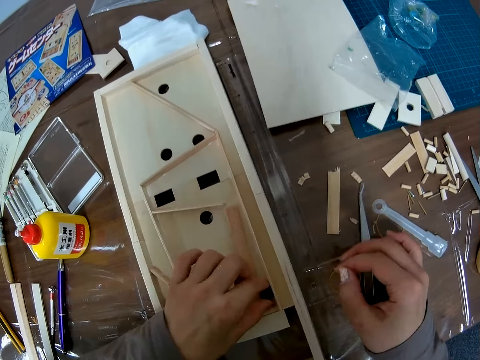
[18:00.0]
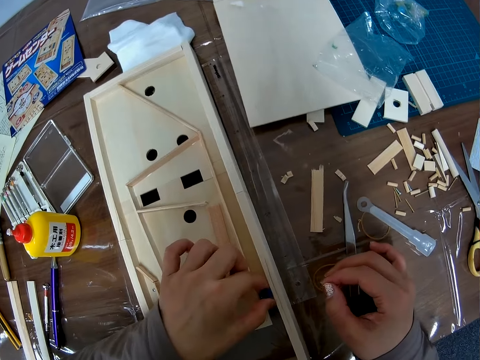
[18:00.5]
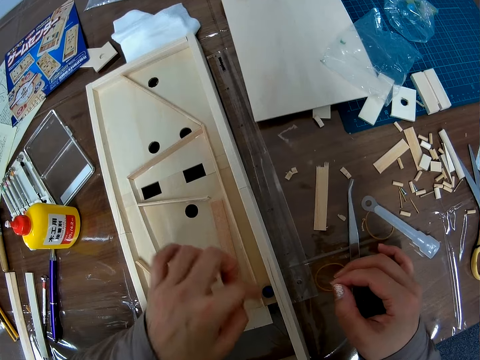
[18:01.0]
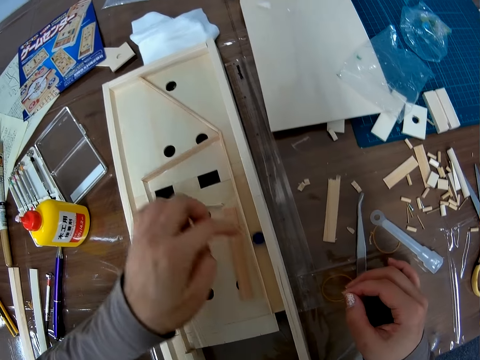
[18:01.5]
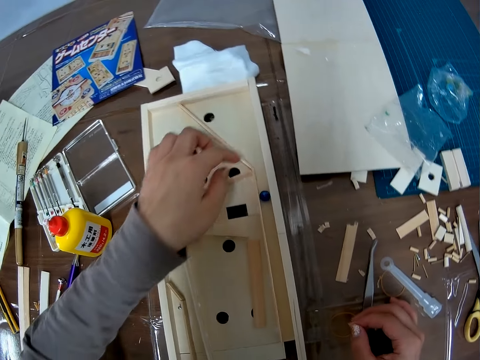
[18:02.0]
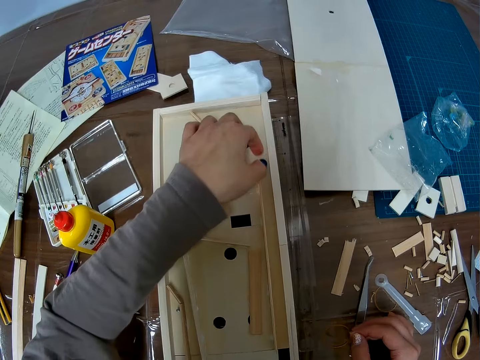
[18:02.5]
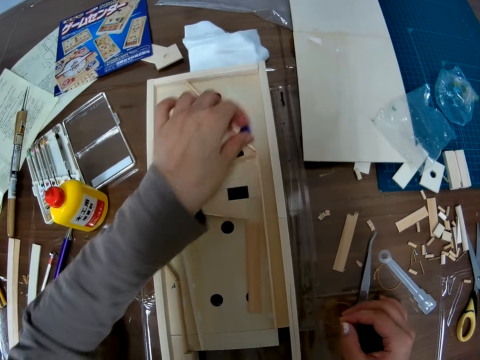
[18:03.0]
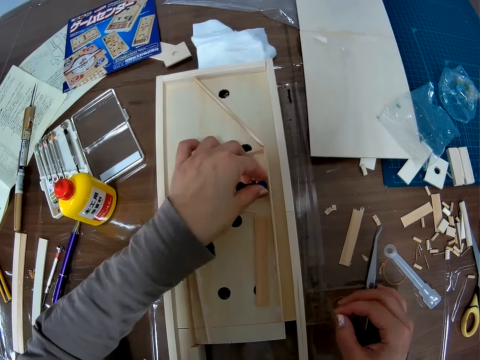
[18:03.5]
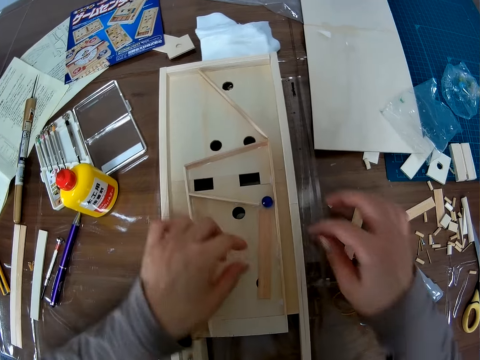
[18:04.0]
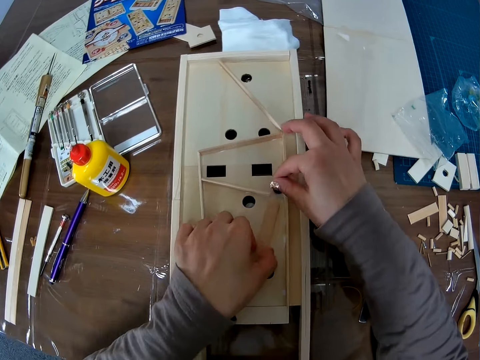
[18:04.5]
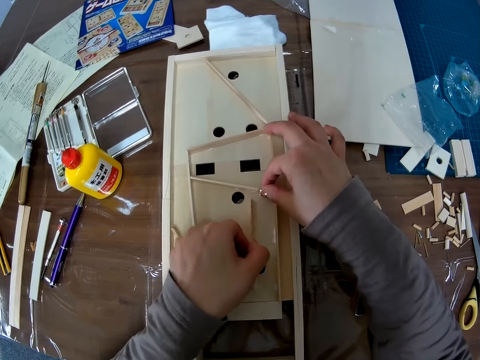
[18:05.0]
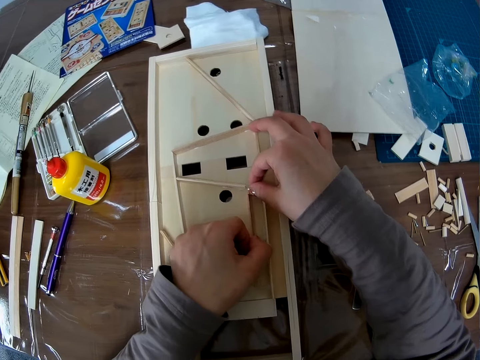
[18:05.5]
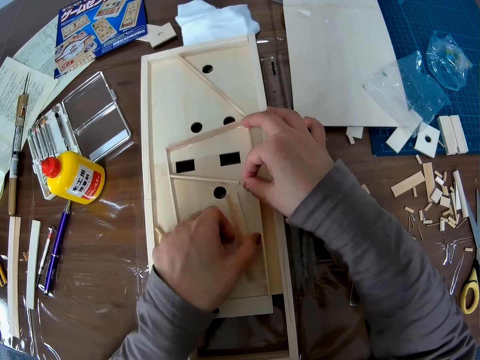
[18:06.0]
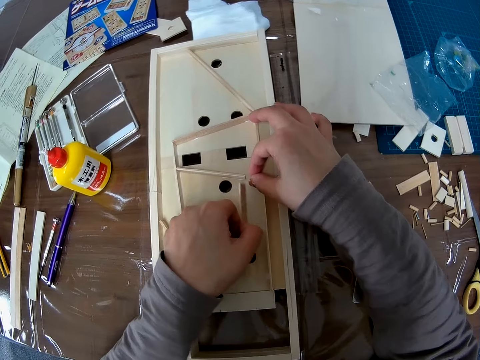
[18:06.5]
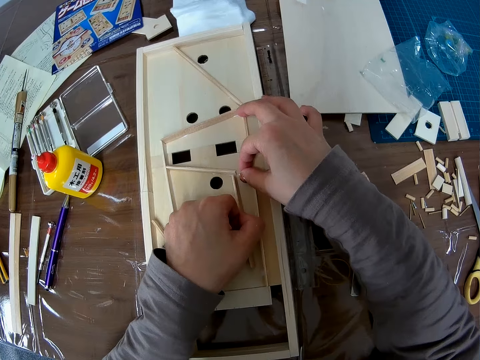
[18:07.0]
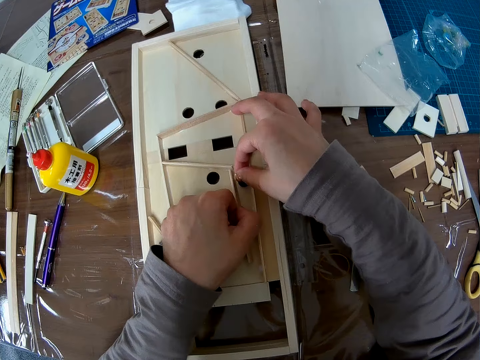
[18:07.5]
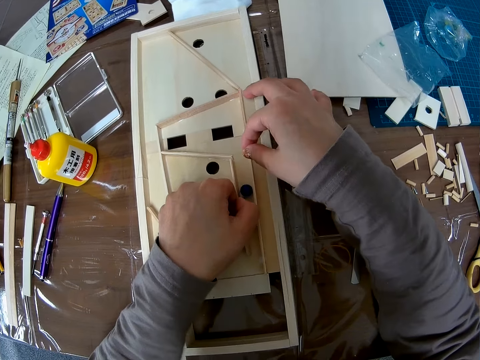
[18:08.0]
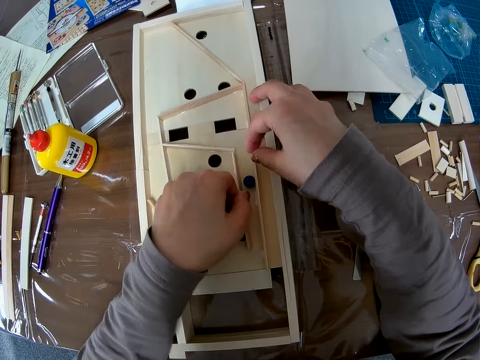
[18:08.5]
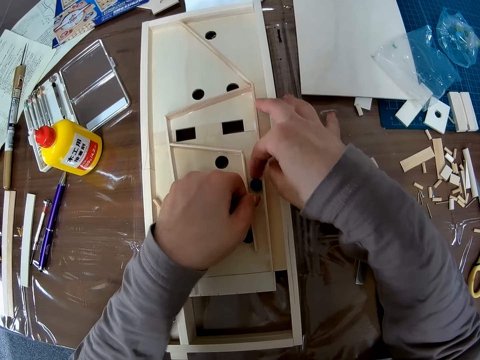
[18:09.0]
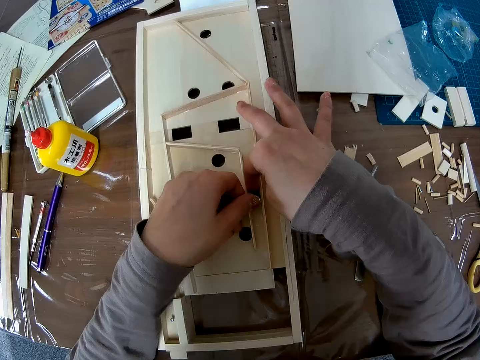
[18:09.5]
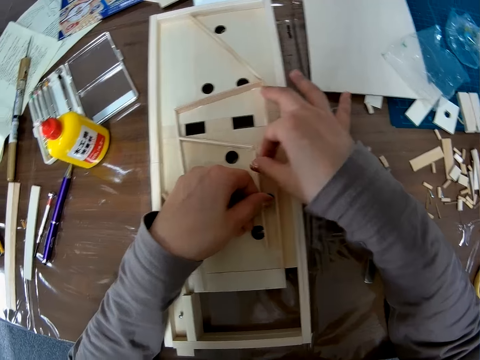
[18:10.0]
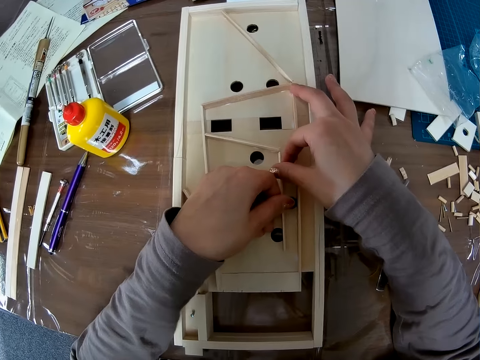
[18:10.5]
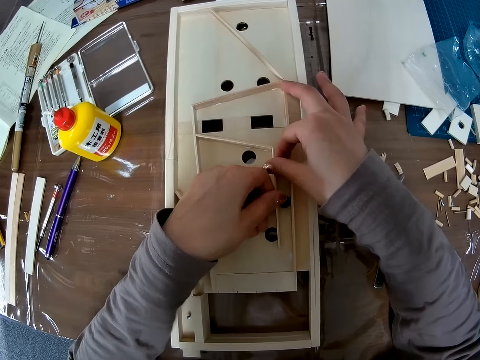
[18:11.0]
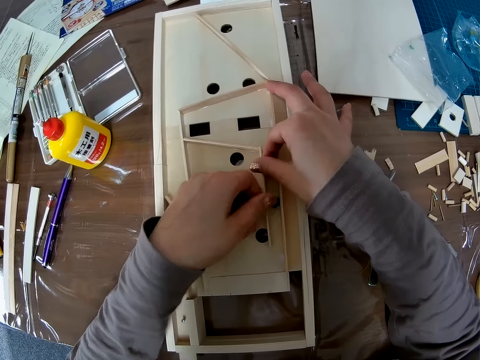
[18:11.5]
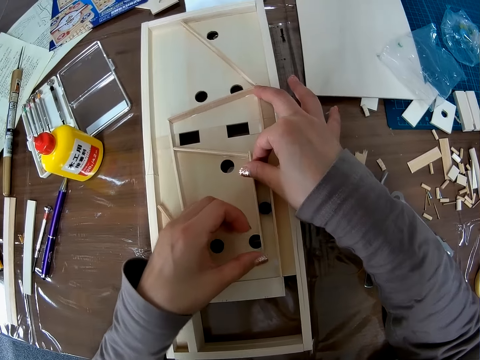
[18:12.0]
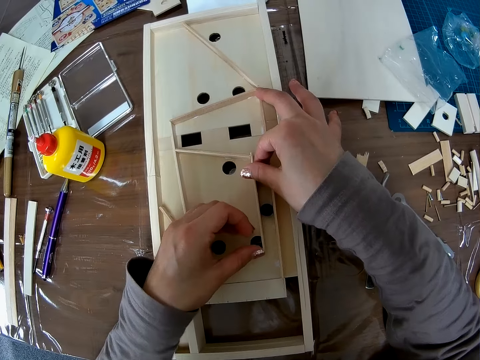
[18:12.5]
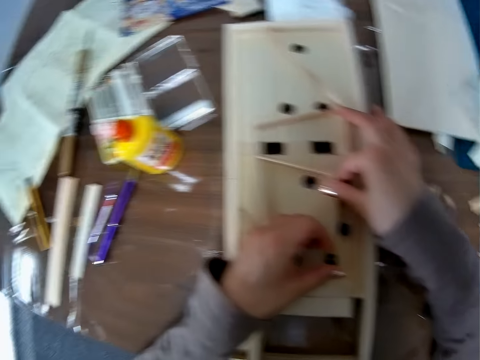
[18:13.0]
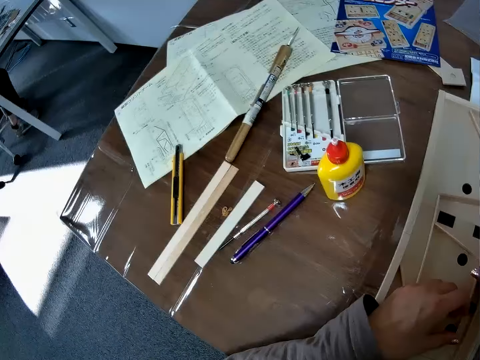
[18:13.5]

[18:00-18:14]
The camera wearer picks the glass marble. They strike the glass marble on the pucket game board craft. They pick the glass marble. They place the glass marble on the pucket game board craft. They adjust the wooden craft on the pucket game board craft. They strike the glass marble on the pucket game board craft. They pass a crystal stone in the piece of wood in the wooden craft. They adjust the wooden craft on the pucket game board craft.

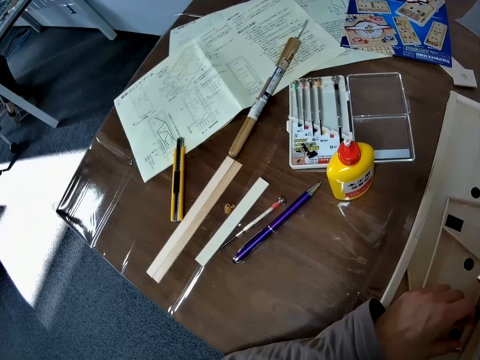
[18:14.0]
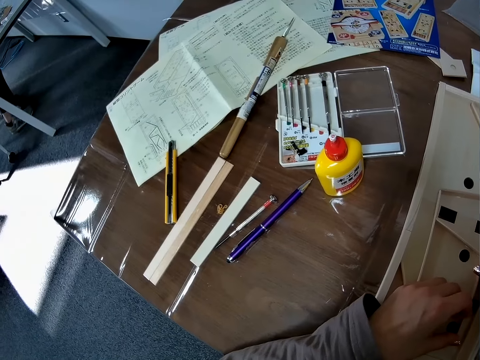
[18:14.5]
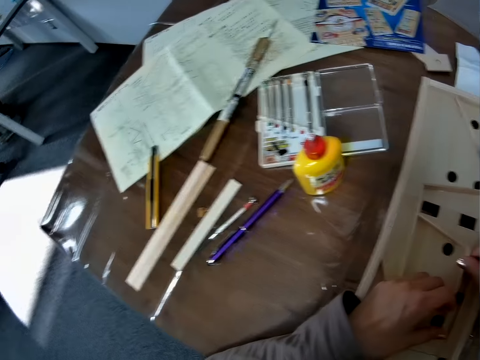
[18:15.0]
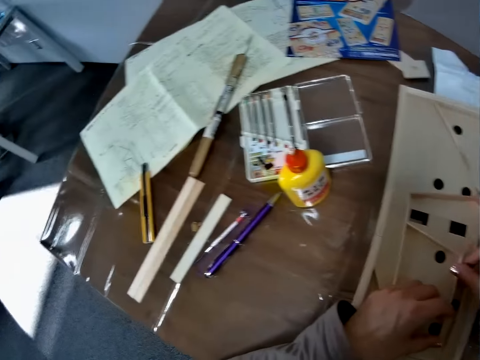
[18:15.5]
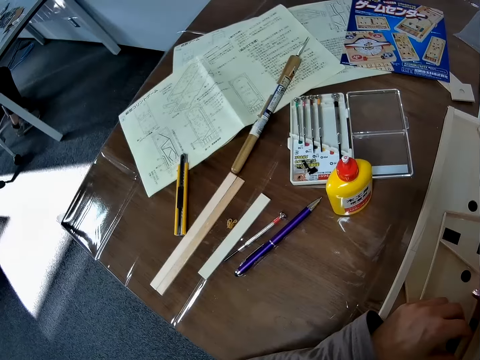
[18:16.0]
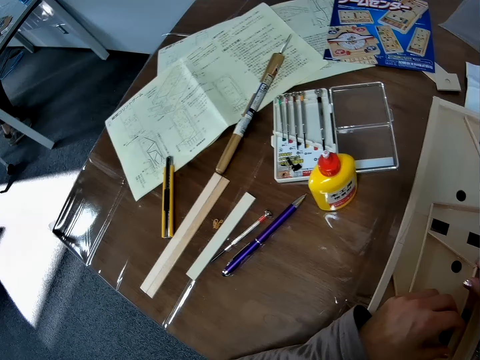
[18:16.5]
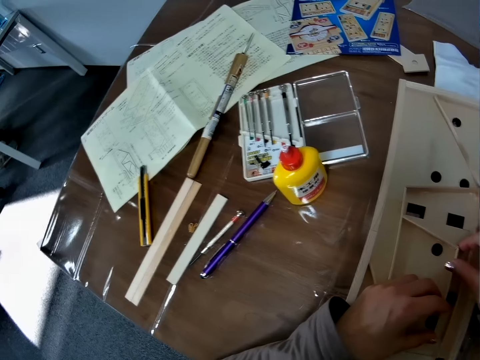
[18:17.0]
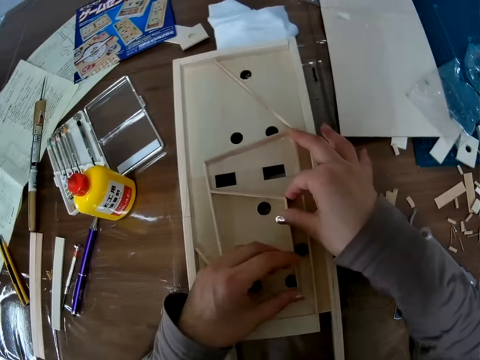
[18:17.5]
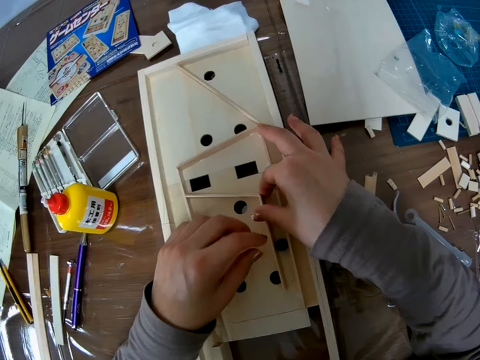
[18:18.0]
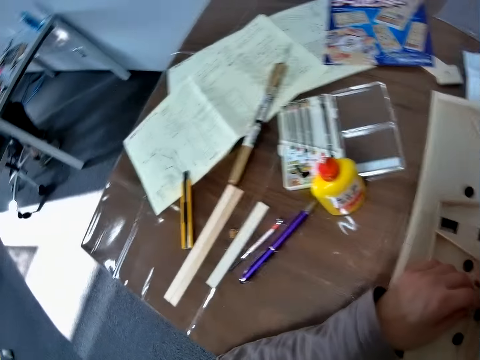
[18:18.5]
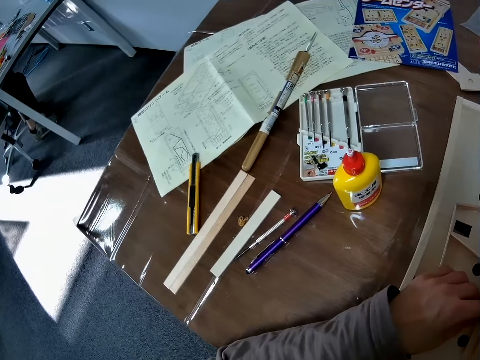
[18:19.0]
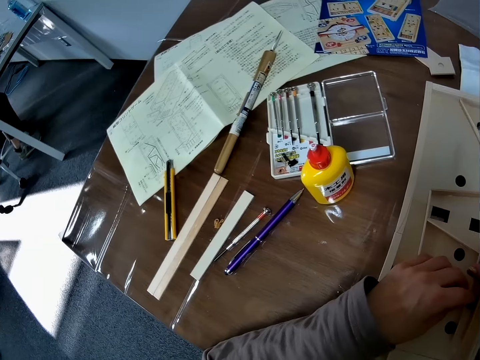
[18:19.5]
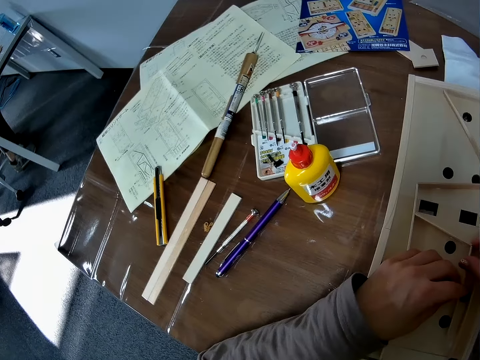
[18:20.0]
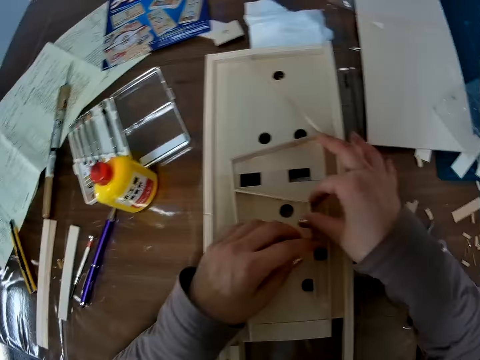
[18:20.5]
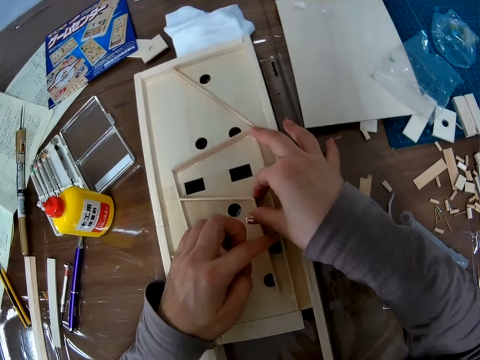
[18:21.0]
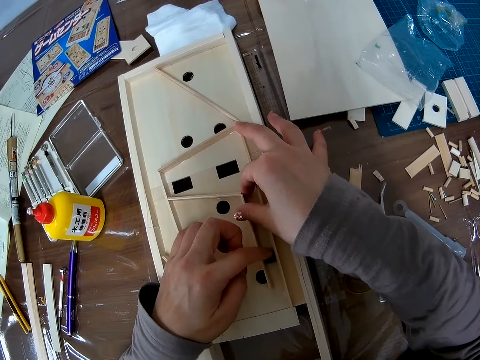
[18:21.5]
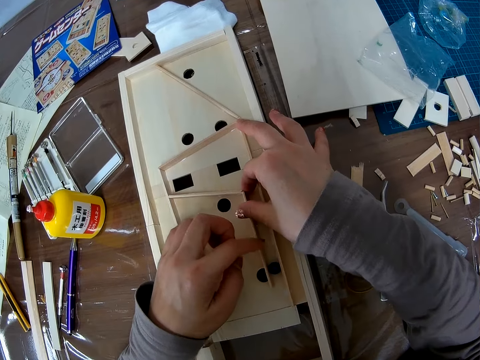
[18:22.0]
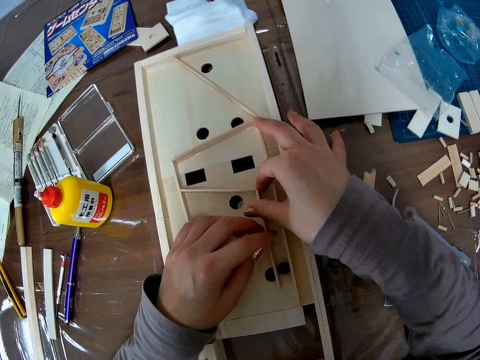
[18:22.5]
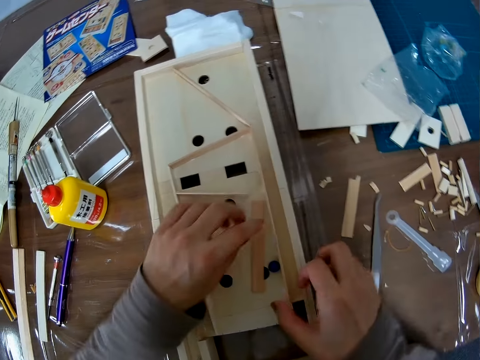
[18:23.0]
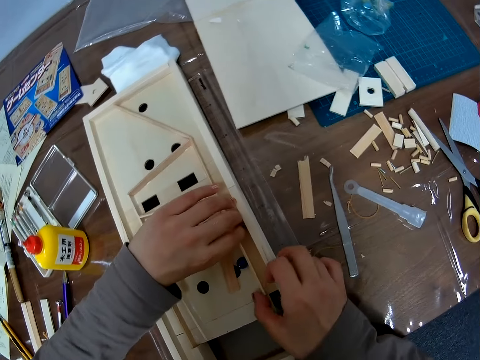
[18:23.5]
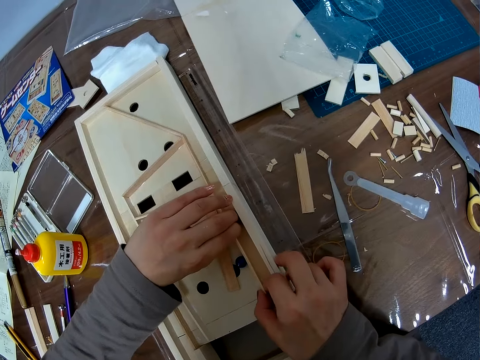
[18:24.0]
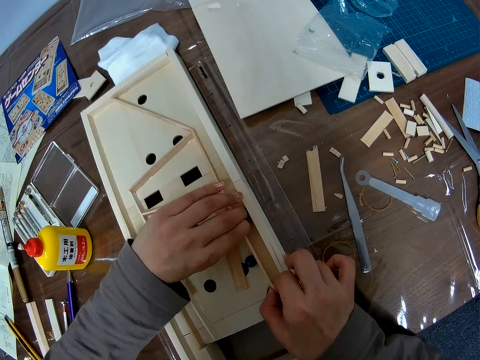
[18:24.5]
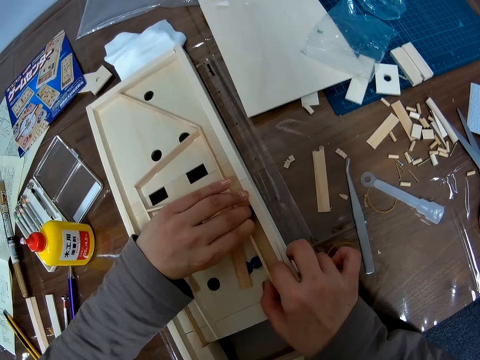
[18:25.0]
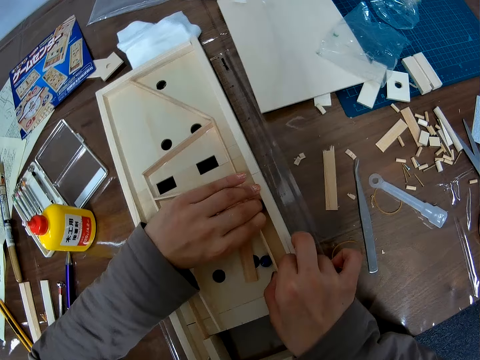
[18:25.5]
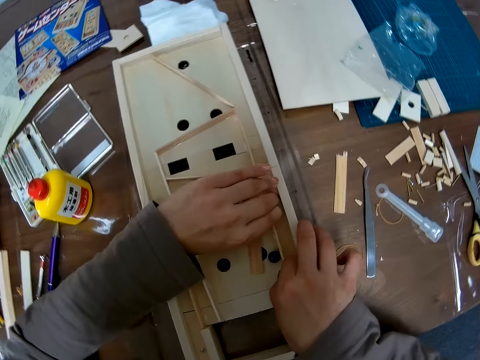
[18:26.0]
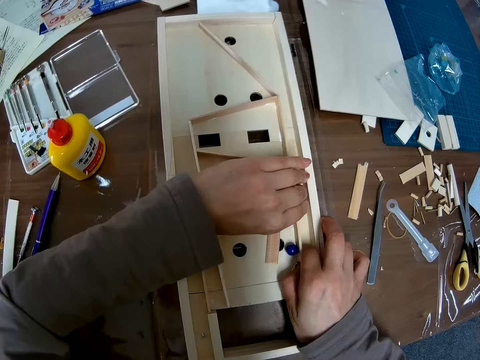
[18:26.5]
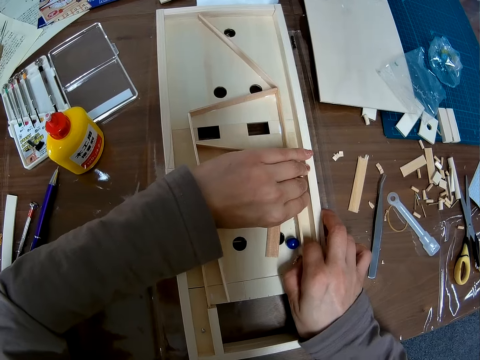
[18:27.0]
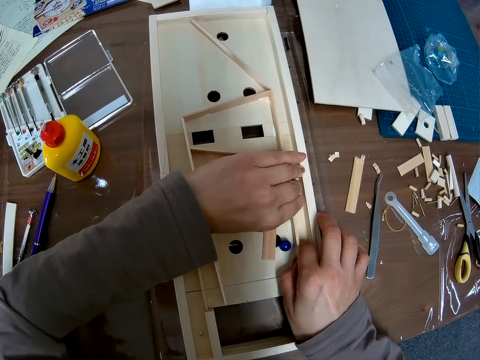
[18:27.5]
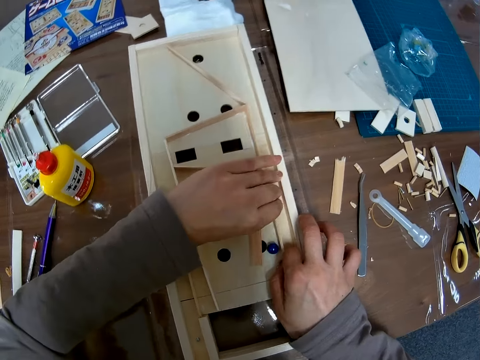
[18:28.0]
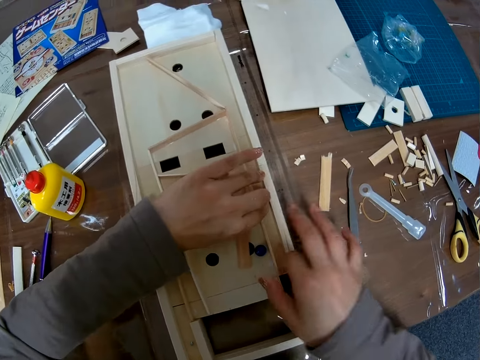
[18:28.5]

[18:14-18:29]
The camera wearer looks at the wooden pinball machine. She looks at the illustration paper. She looks at the wooden pinball machine. She fixes the wooden block. She looks at the illustration paper. She pushes the glass marble with her finger. She passes the crystal stone in between a piece of wood in a wooden craft. She lets go of the wooden block. She fixes the wooden block. She adjusts the piece of wood in the wooden craft.
